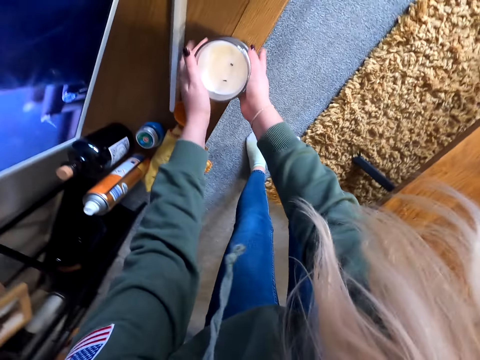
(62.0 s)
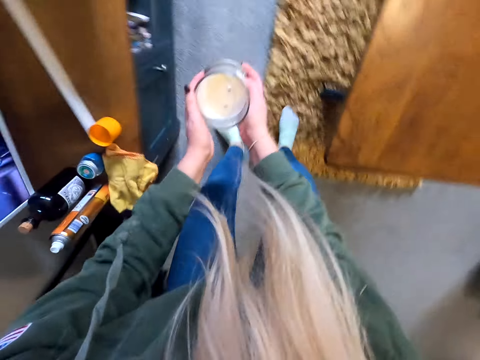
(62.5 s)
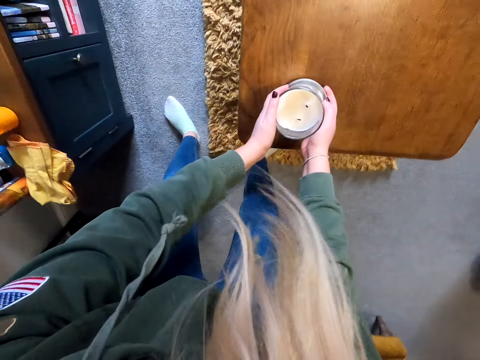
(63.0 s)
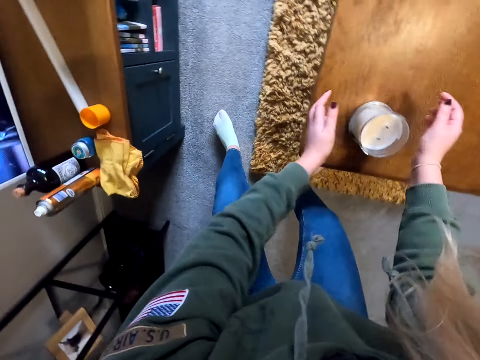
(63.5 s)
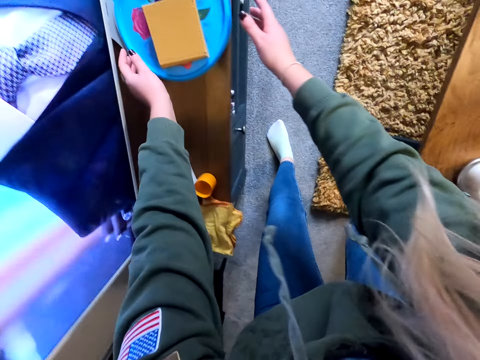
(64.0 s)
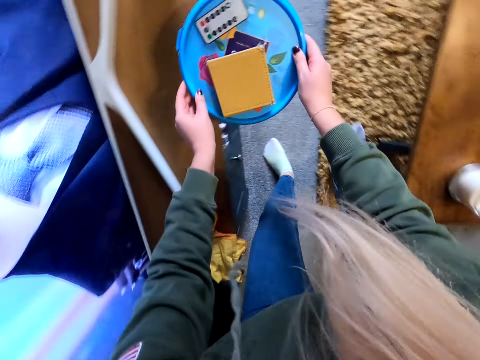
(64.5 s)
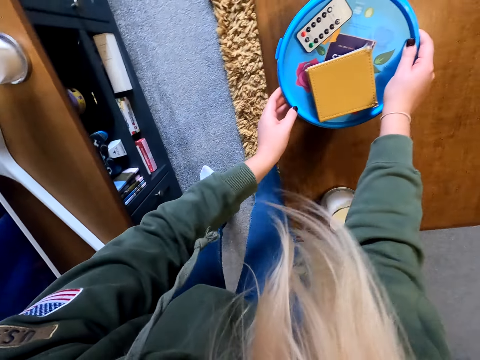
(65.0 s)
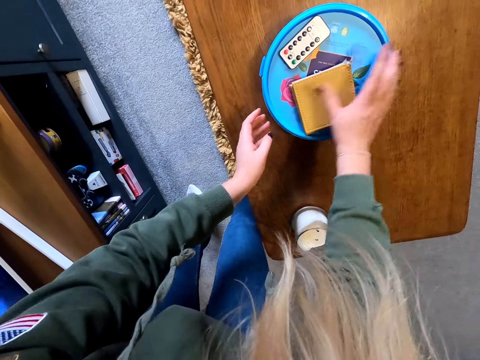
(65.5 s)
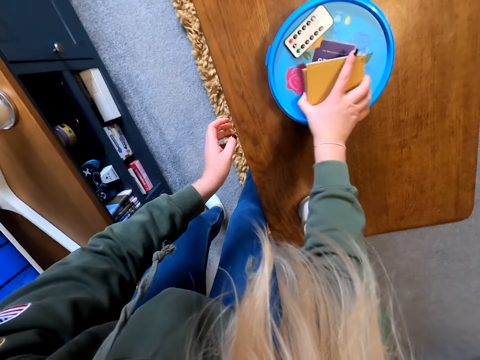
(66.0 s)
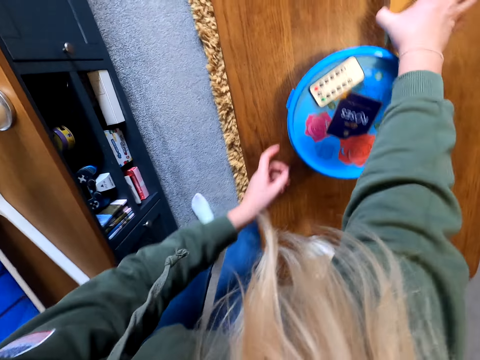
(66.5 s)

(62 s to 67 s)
The camera wearer picks up the candle. They place the candle on the table. They move around. They pick up the container. They place the container on the table. They pick up the pieces of cotton. They remove a booklet from the tray.

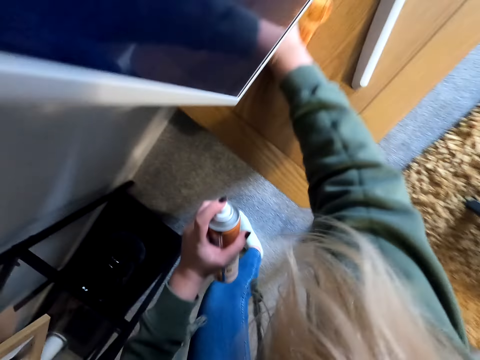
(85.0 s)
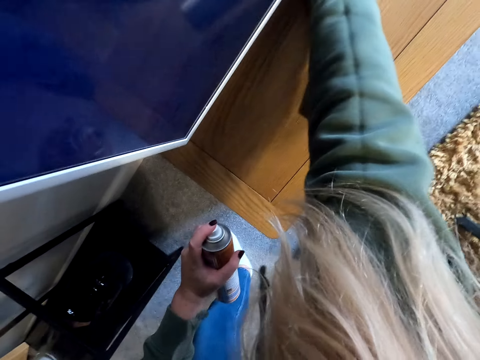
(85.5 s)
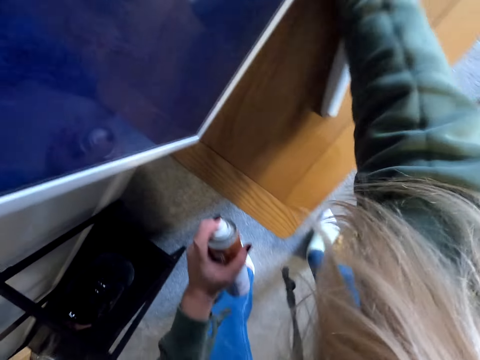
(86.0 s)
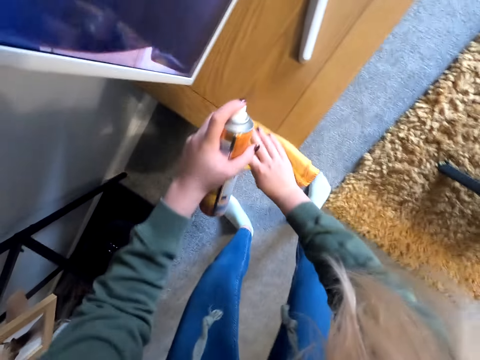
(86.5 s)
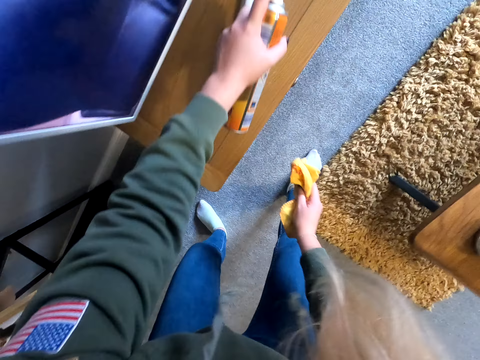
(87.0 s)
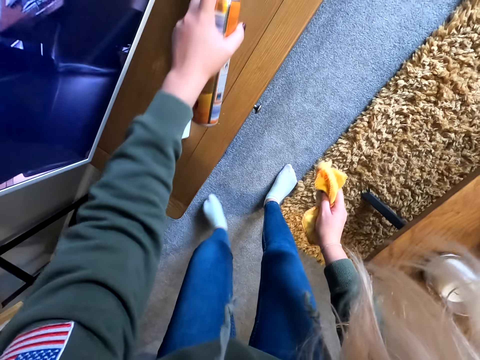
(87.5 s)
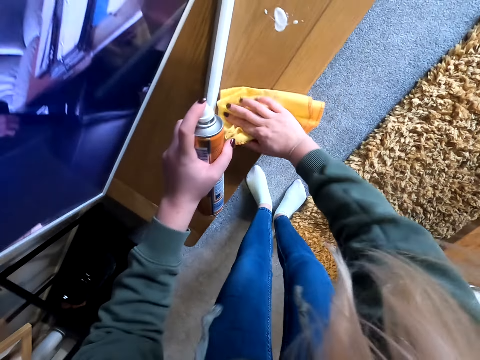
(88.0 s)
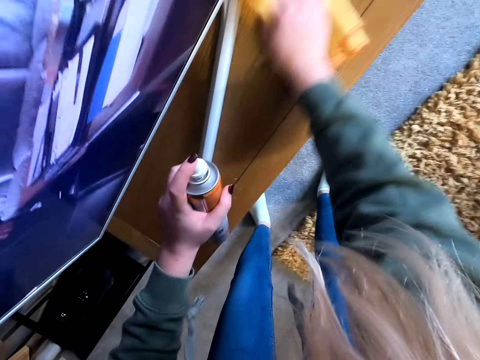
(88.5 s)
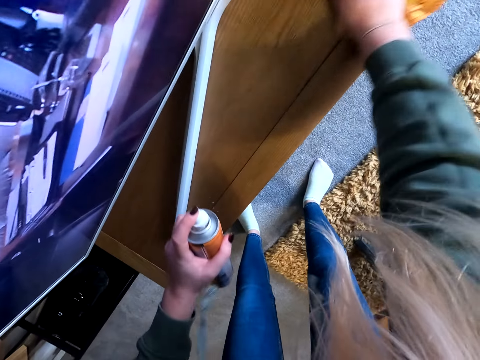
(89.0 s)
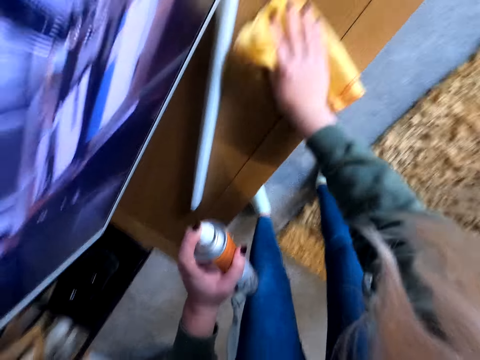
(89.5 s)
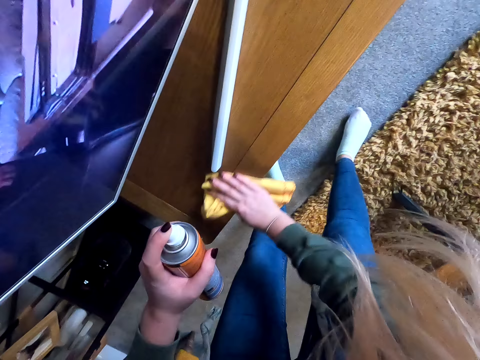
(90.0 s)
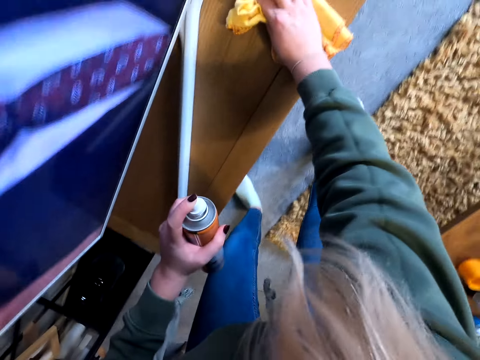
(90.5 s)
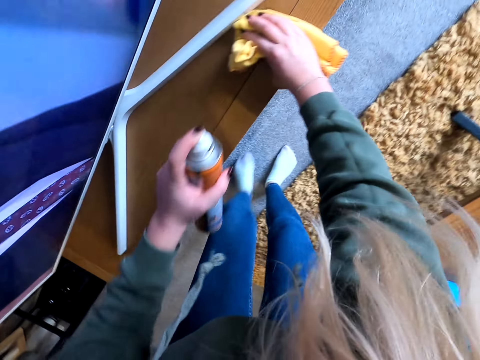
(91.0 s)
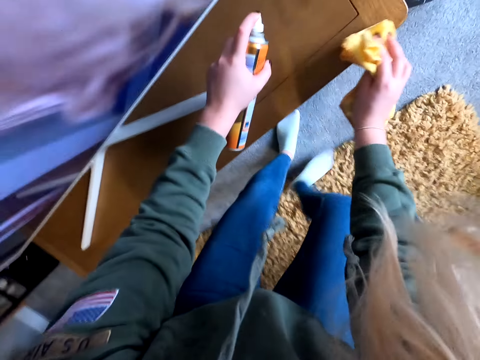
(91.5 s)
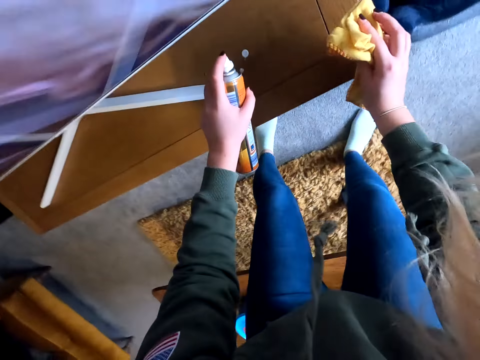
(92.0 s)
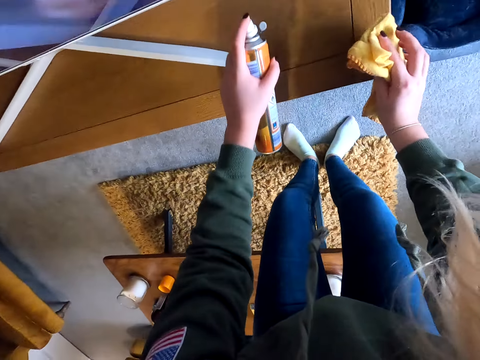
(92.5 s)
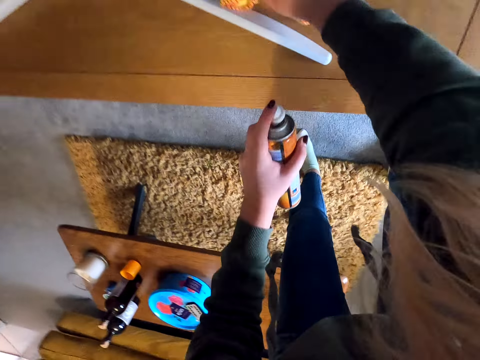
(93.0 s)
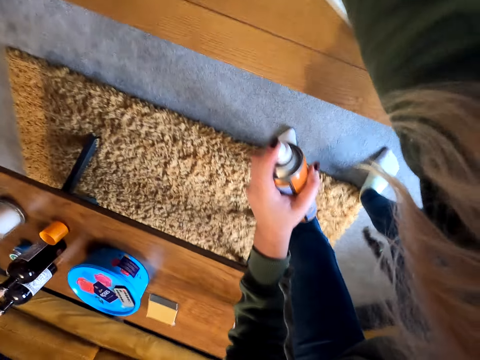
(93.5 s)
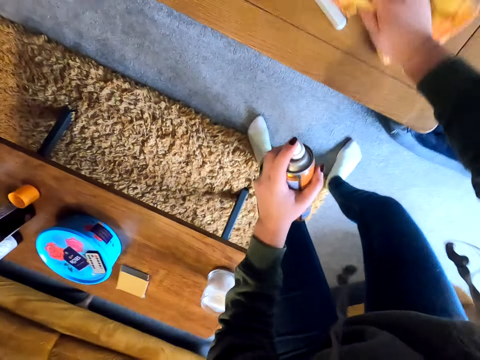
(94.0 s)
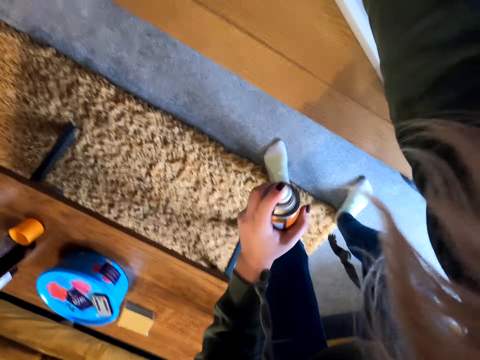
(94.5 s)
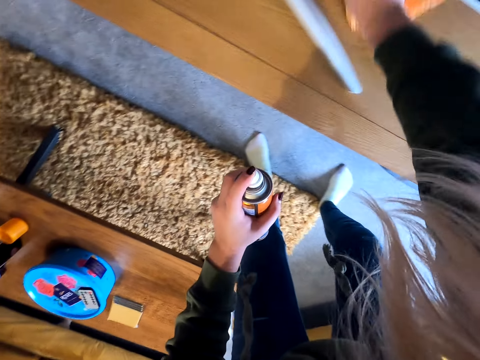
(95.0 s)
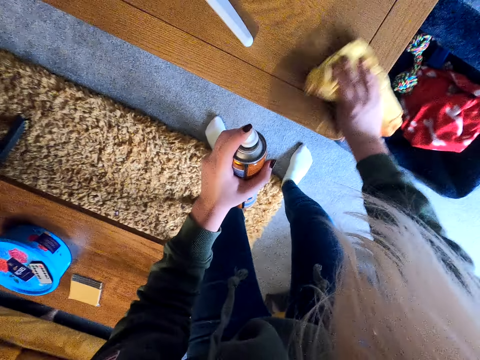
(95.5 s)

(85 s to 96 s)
The camera wearer sprays polish on the TV stand. They polish the TV stand. They spray polish on the TV stand. They polish the TV stand.

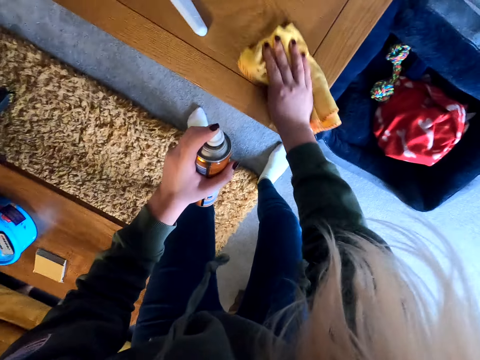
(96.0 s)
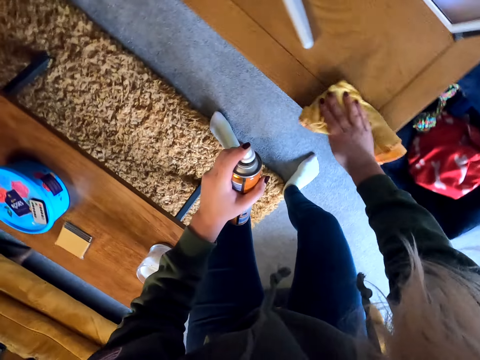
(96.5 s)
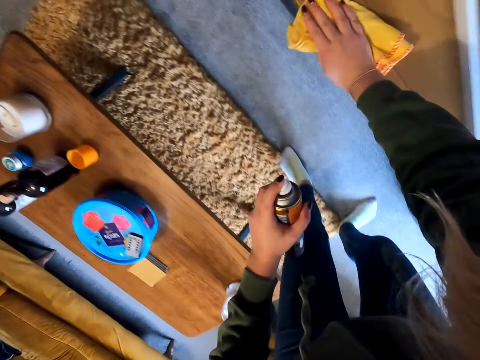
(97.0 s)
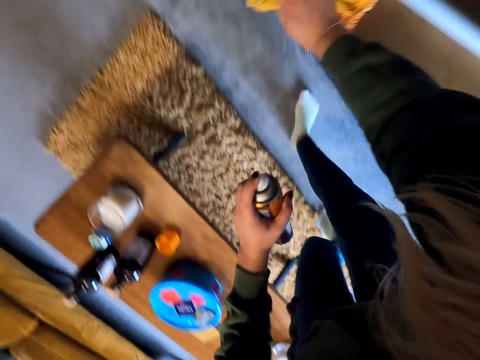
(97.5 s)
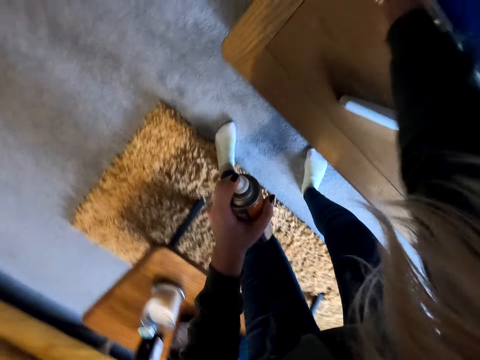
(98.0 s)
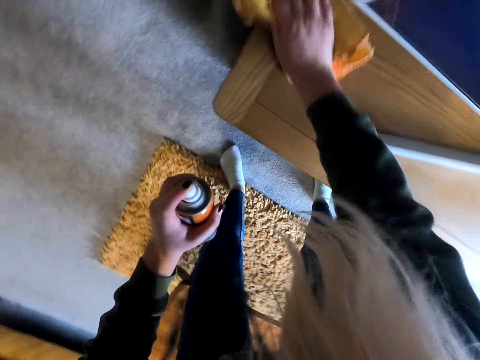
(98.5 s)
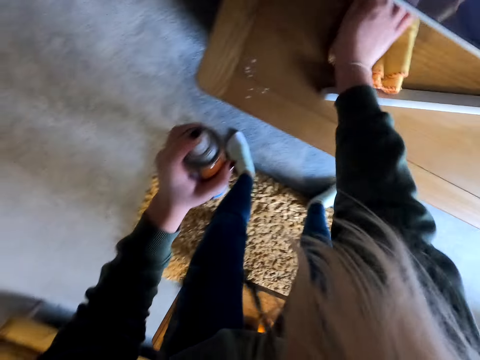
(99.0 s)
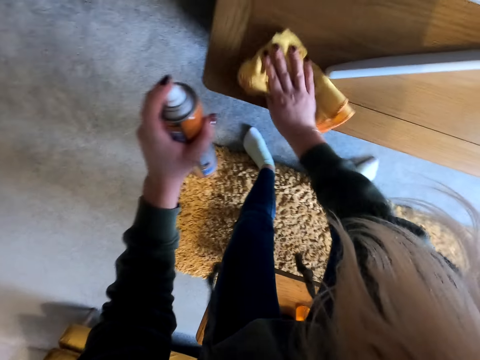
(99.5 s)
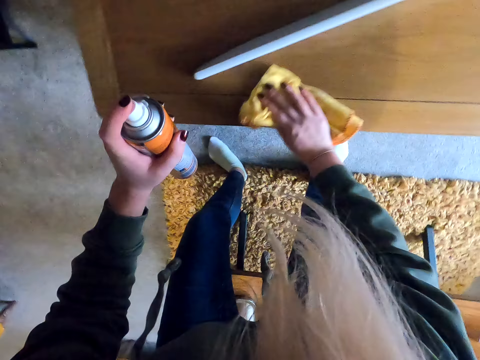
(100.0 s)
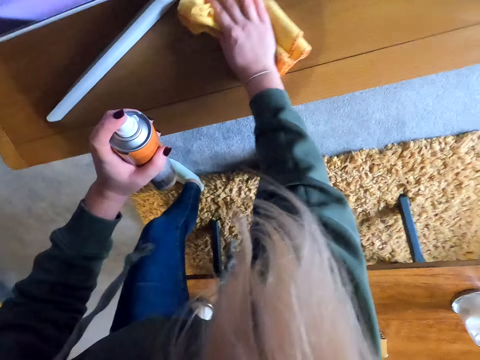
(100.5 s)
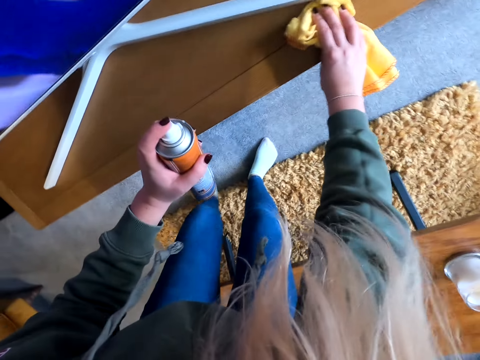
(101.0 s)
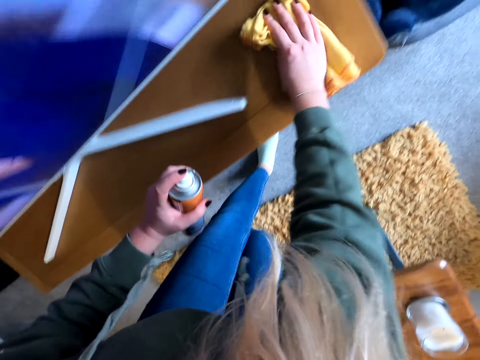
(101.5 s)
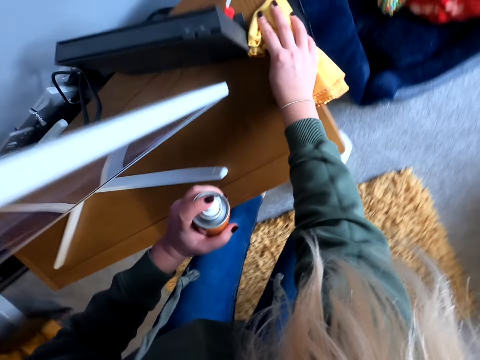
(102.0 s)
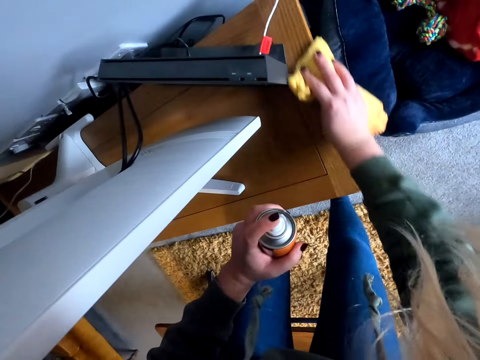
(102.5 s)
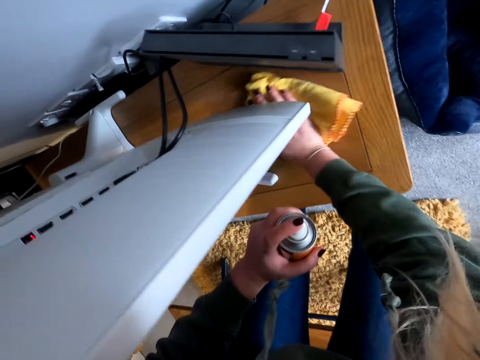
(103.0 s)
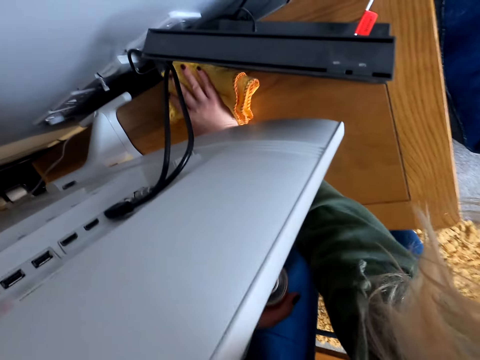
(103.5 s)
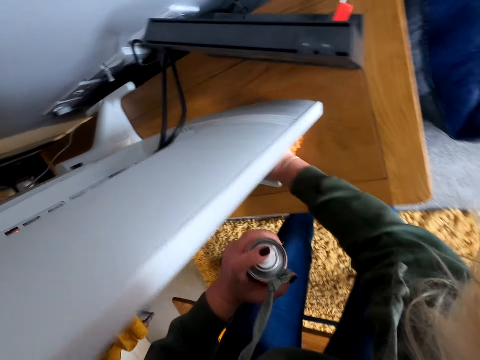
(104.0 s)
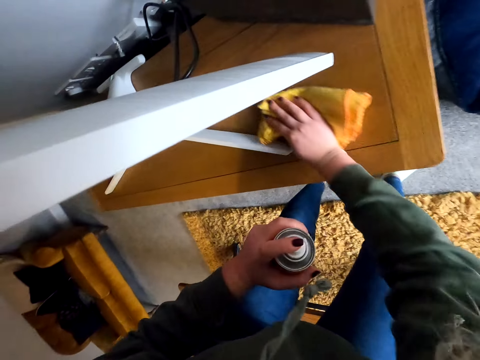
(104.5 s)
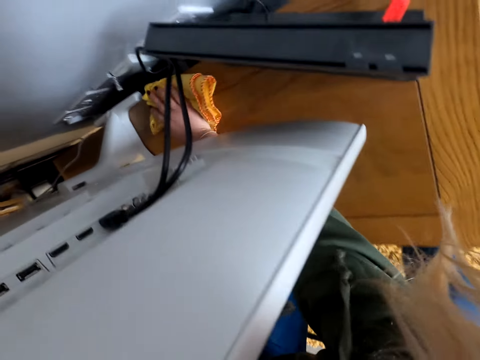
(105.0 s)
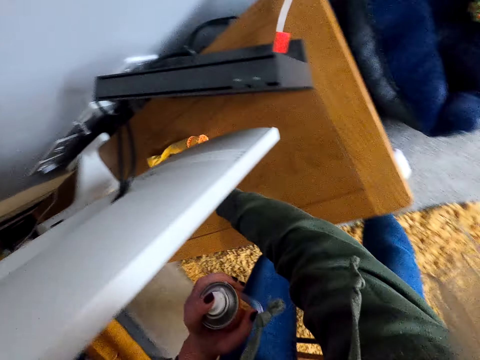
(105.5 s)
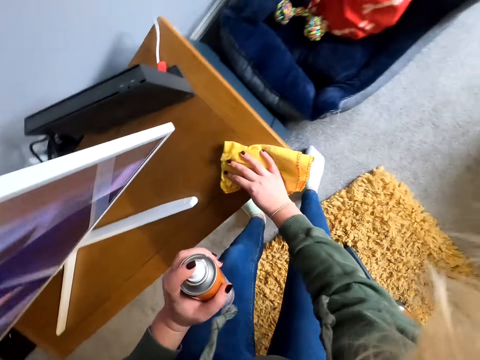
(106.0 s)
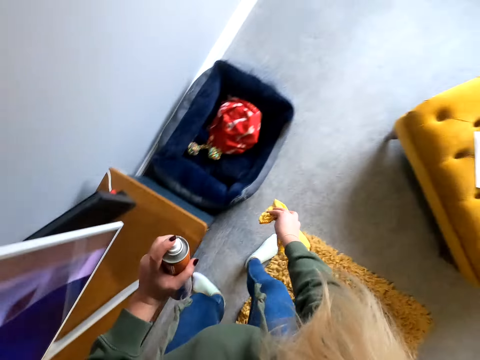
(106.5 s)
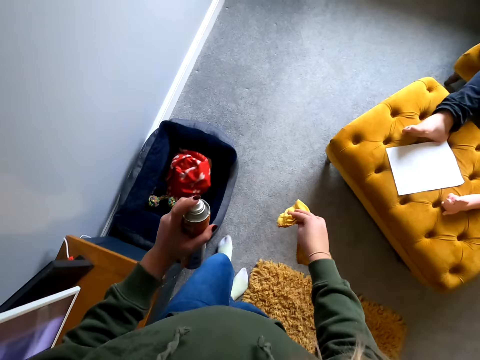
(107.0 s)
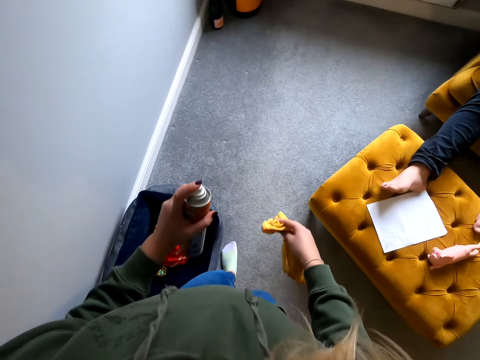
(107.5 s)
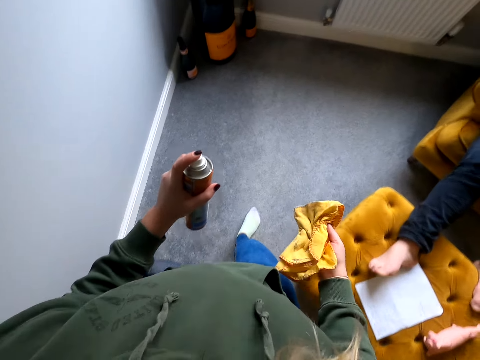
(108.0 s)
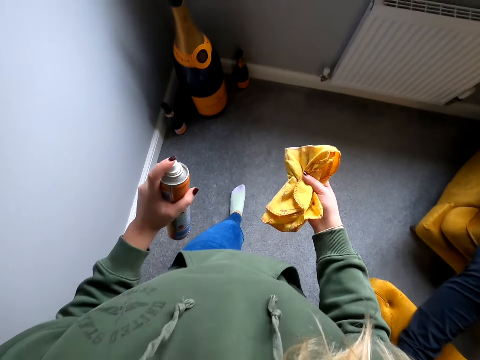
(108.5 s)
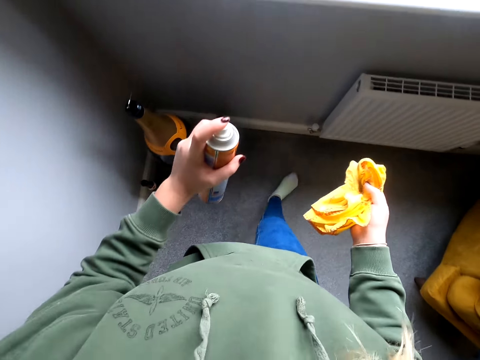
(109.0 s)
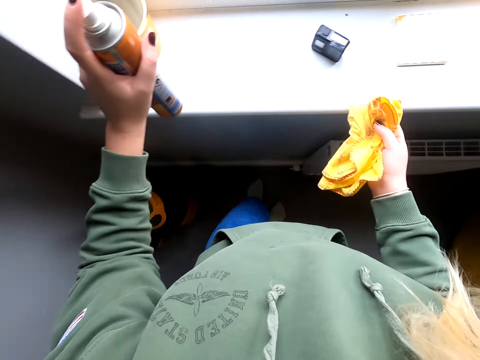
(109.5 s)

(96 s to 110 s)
The camera wearer moves around. They spray polish on the TV stand. They polish the TV stand. They move a foot. They wipe the stand. They move around.
